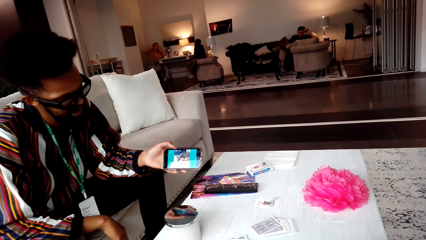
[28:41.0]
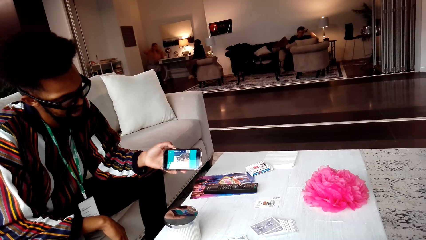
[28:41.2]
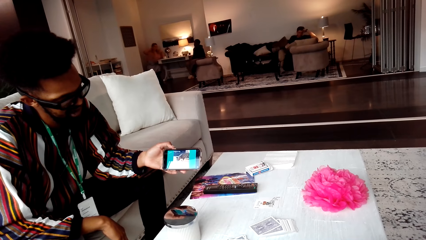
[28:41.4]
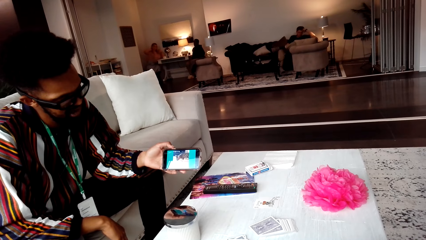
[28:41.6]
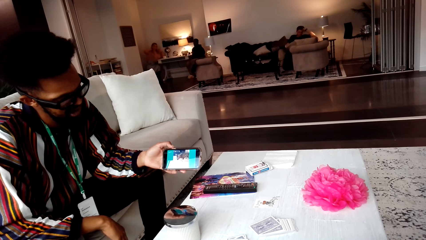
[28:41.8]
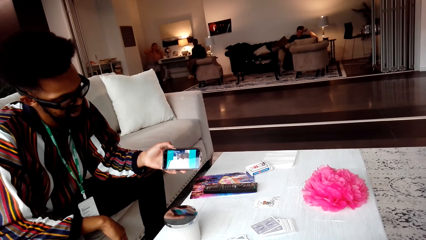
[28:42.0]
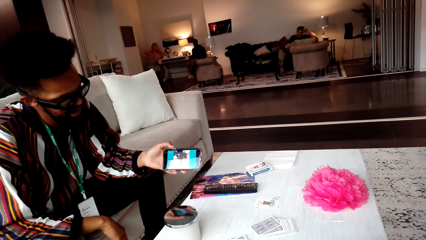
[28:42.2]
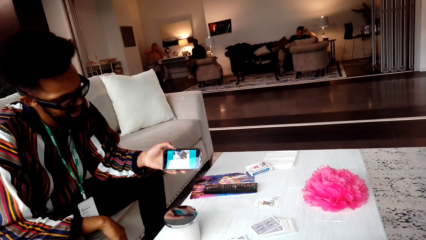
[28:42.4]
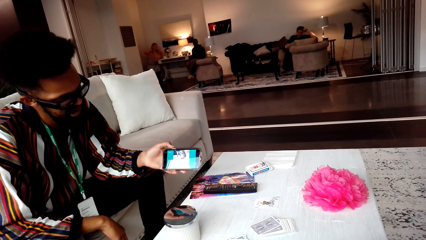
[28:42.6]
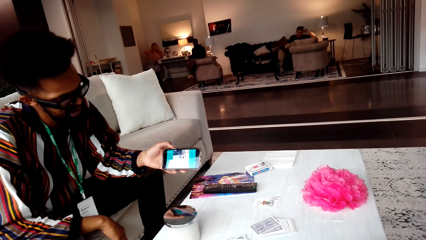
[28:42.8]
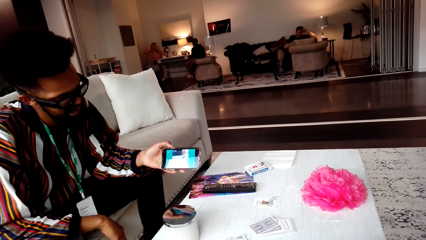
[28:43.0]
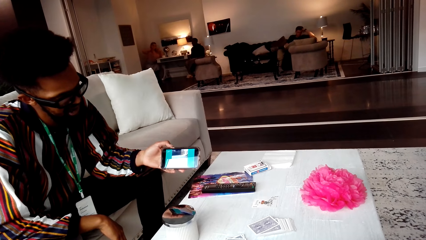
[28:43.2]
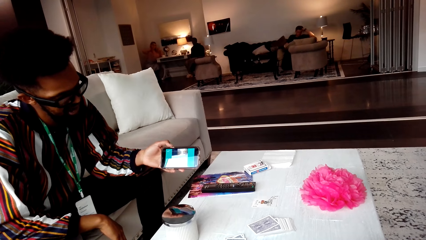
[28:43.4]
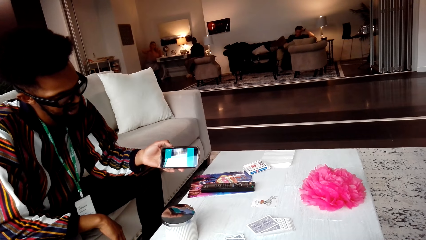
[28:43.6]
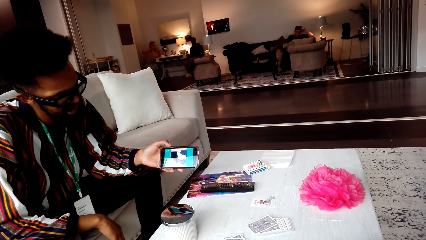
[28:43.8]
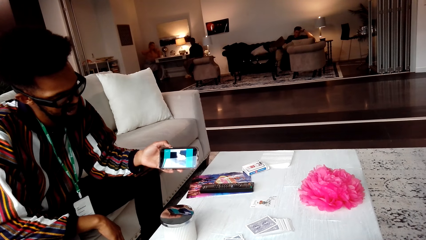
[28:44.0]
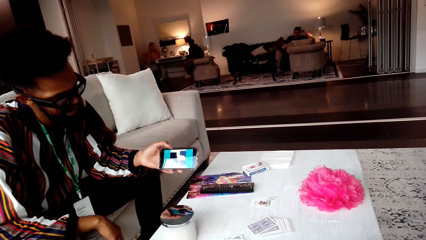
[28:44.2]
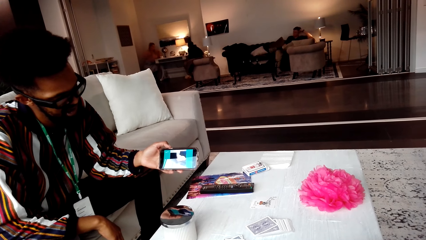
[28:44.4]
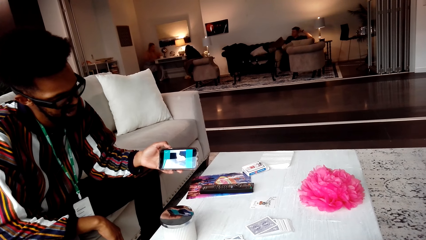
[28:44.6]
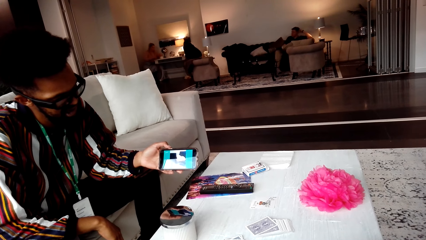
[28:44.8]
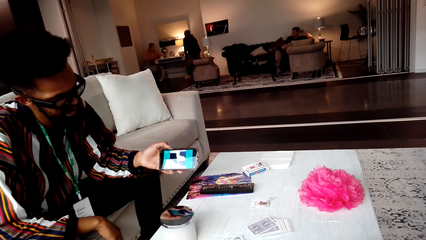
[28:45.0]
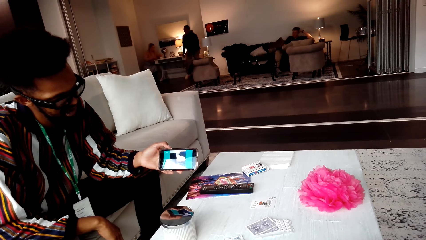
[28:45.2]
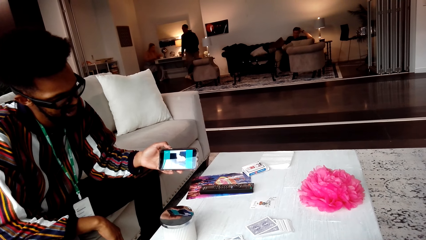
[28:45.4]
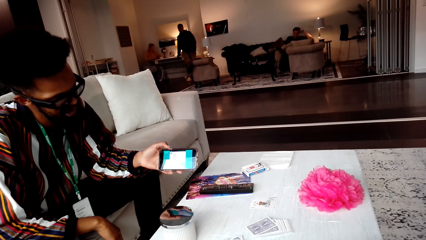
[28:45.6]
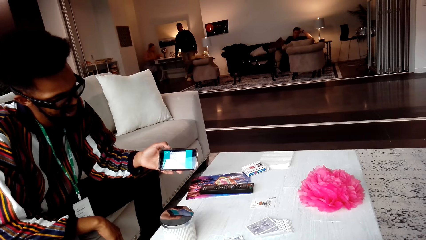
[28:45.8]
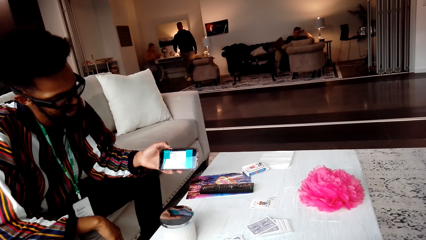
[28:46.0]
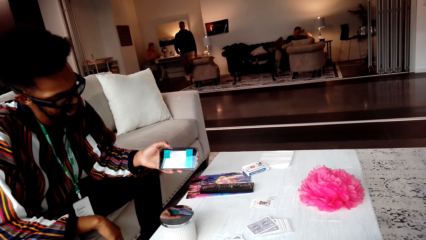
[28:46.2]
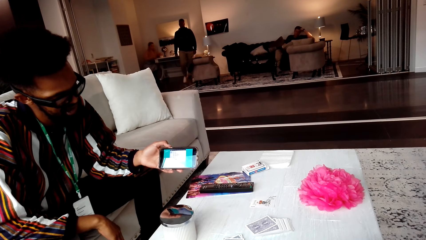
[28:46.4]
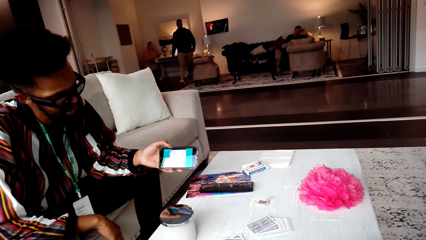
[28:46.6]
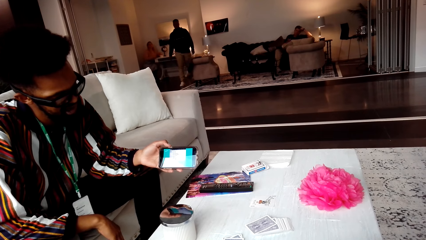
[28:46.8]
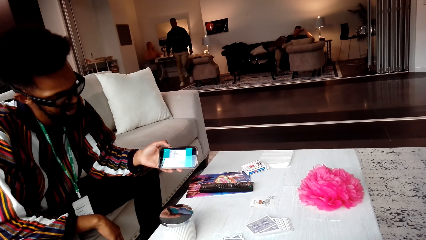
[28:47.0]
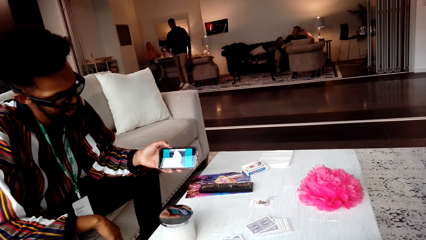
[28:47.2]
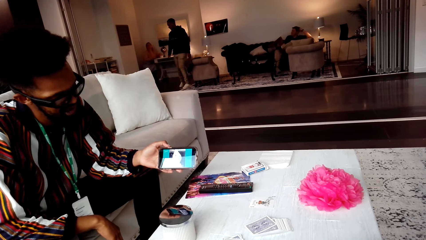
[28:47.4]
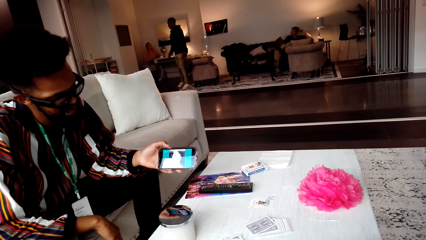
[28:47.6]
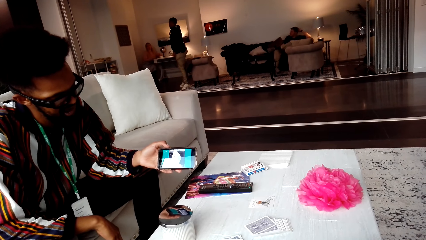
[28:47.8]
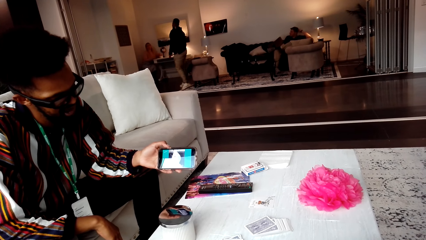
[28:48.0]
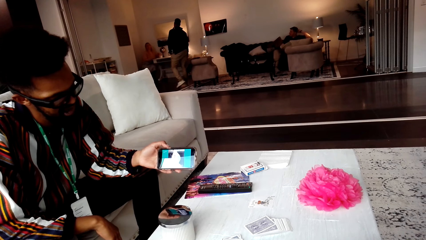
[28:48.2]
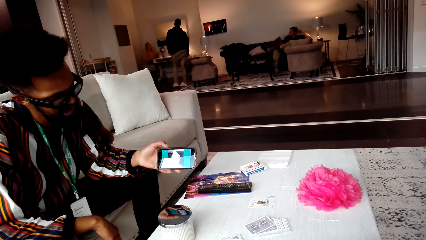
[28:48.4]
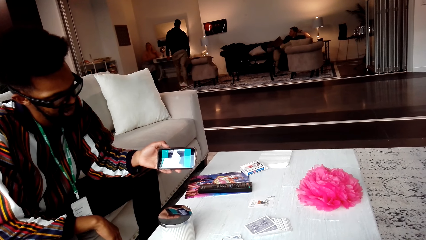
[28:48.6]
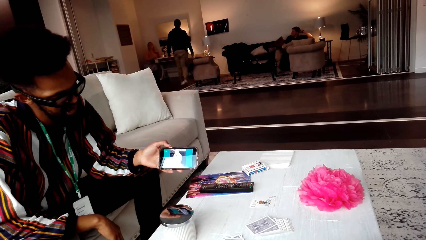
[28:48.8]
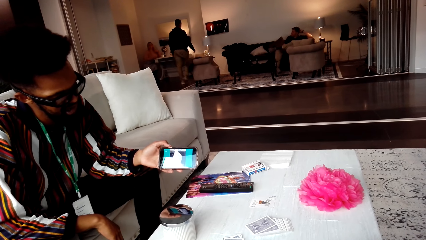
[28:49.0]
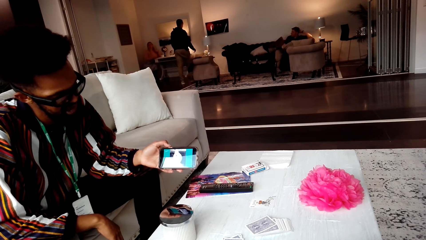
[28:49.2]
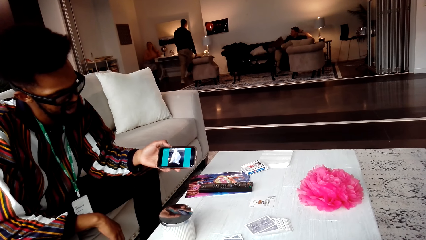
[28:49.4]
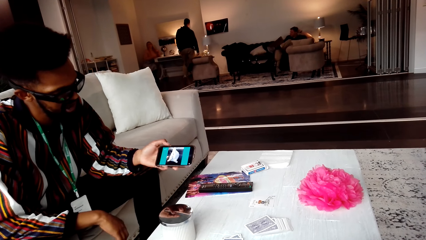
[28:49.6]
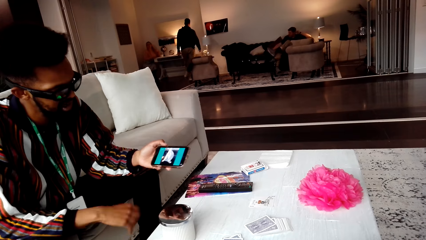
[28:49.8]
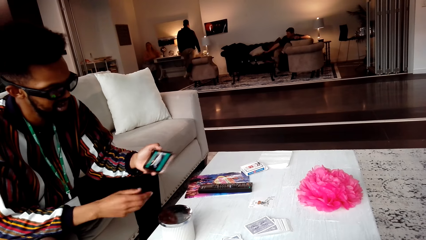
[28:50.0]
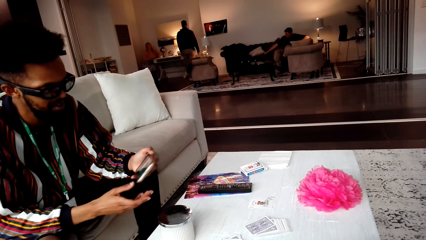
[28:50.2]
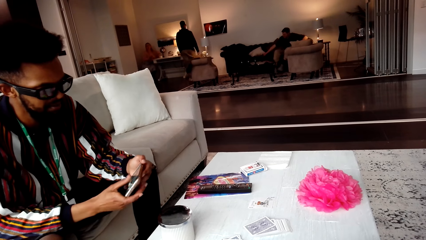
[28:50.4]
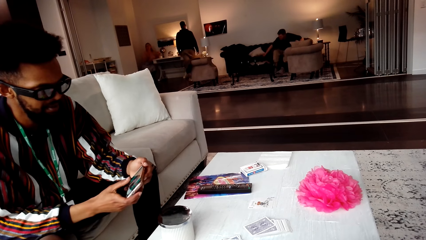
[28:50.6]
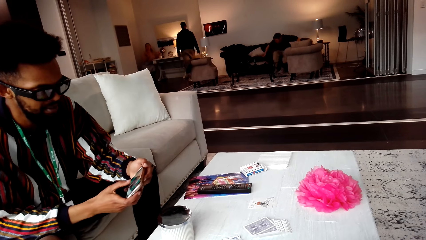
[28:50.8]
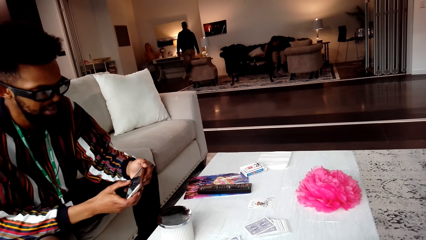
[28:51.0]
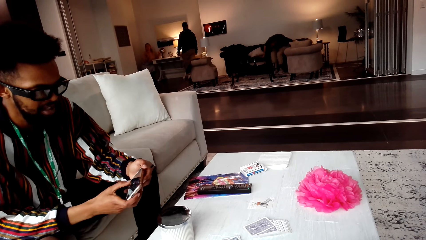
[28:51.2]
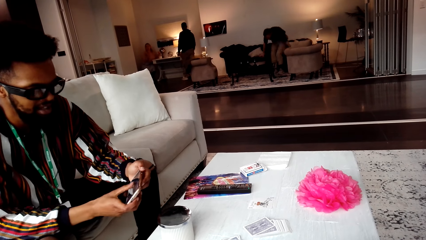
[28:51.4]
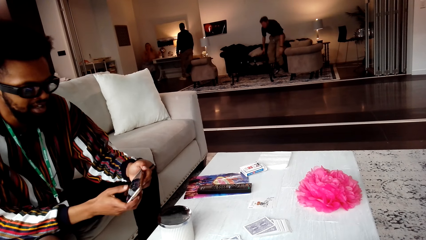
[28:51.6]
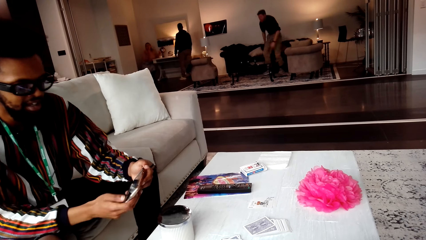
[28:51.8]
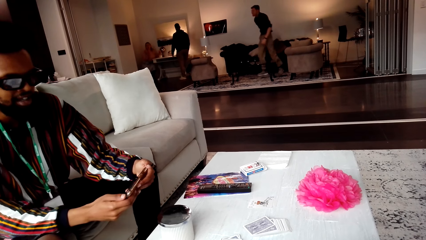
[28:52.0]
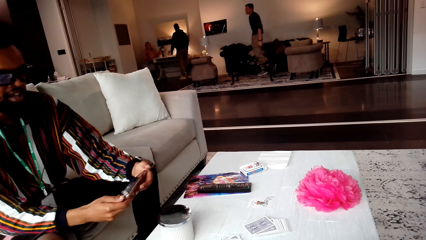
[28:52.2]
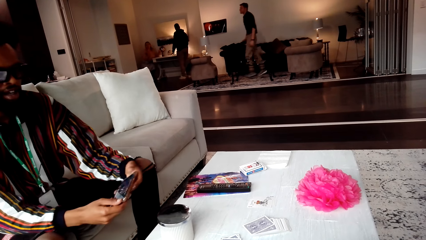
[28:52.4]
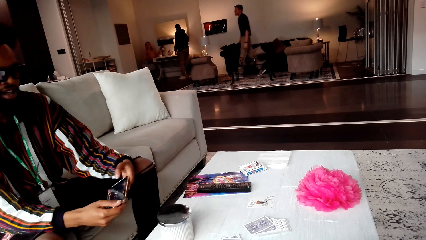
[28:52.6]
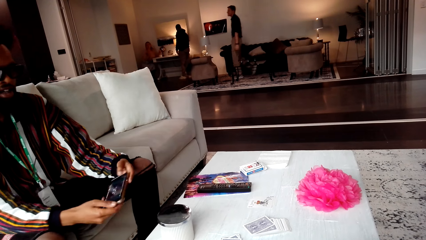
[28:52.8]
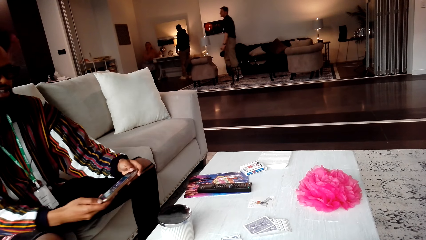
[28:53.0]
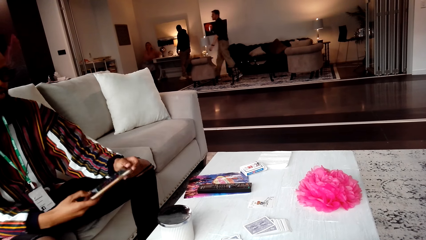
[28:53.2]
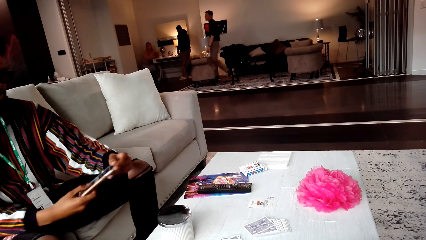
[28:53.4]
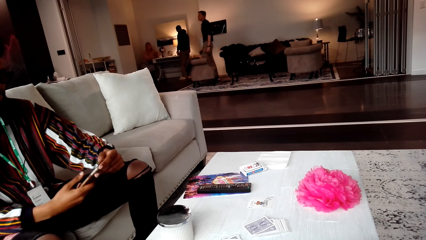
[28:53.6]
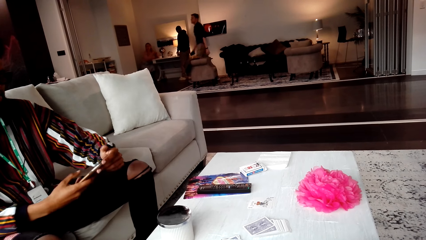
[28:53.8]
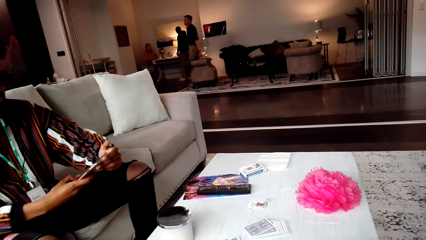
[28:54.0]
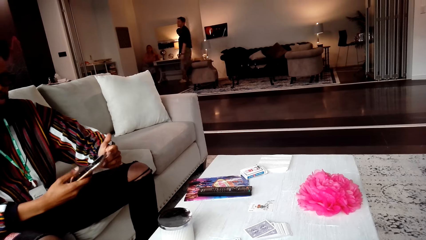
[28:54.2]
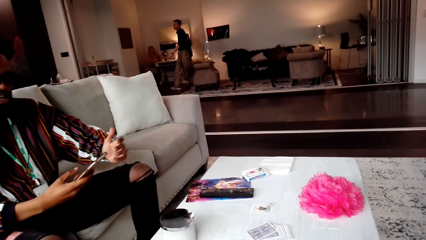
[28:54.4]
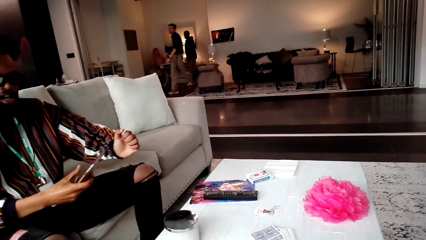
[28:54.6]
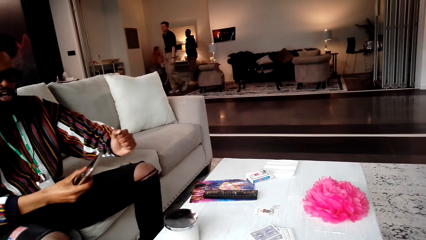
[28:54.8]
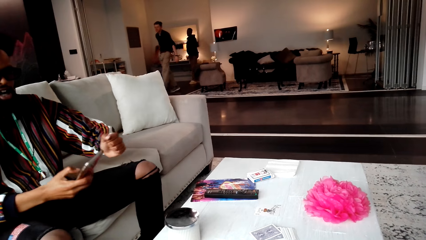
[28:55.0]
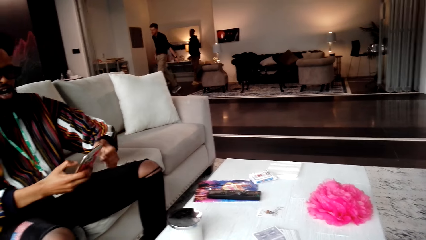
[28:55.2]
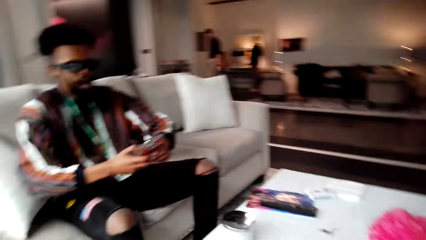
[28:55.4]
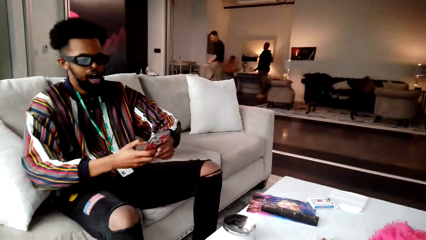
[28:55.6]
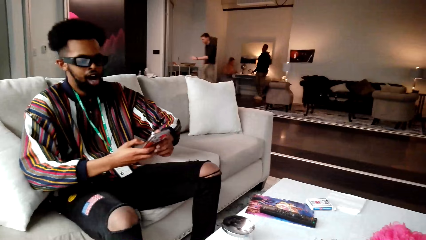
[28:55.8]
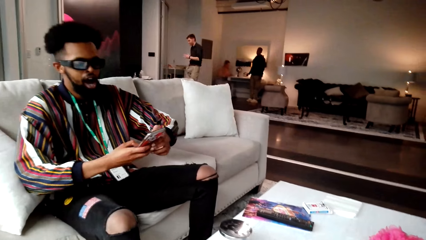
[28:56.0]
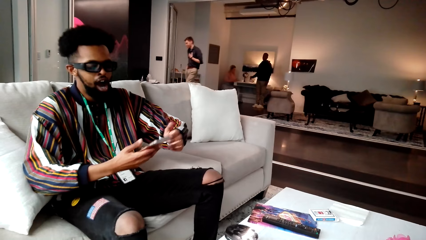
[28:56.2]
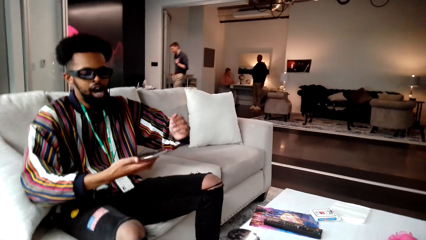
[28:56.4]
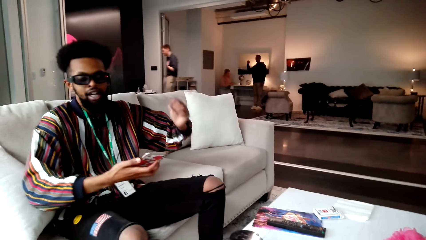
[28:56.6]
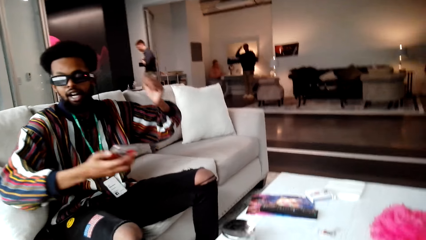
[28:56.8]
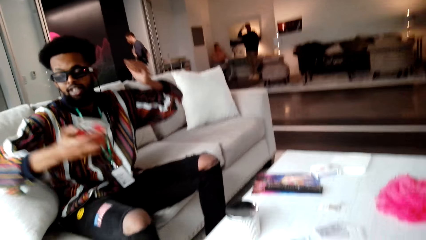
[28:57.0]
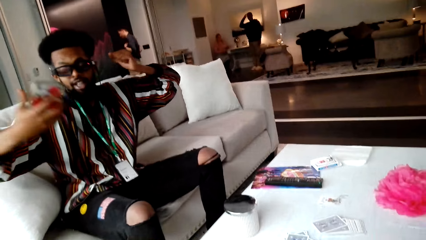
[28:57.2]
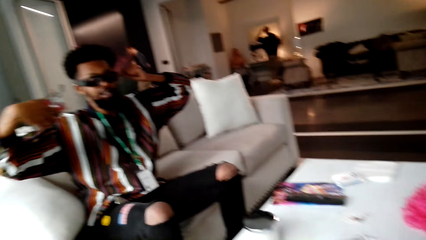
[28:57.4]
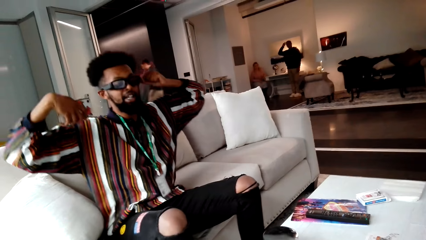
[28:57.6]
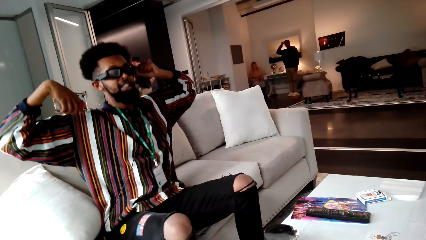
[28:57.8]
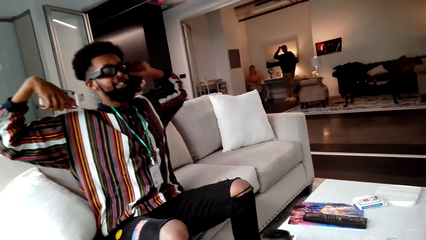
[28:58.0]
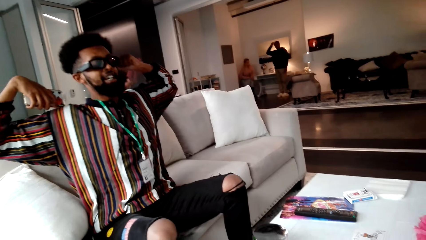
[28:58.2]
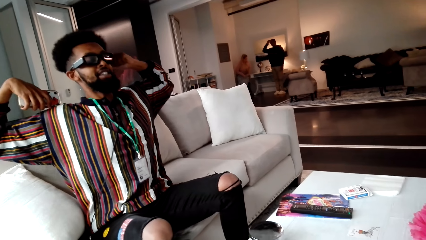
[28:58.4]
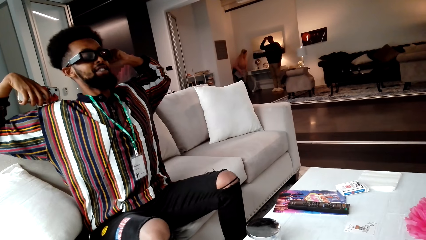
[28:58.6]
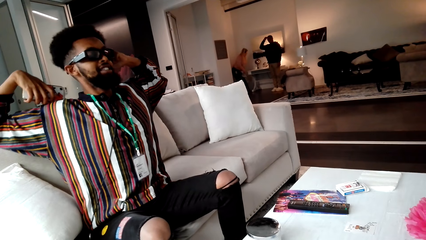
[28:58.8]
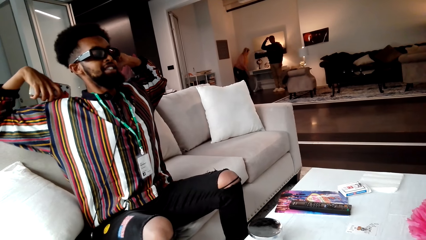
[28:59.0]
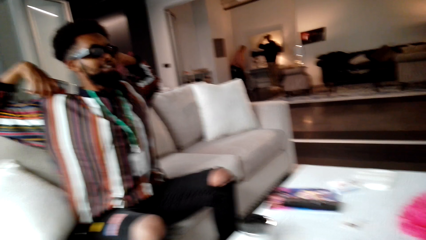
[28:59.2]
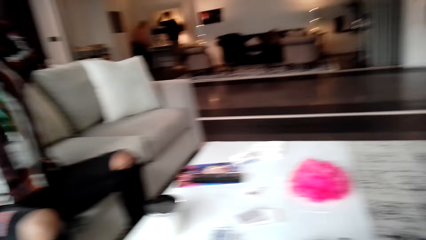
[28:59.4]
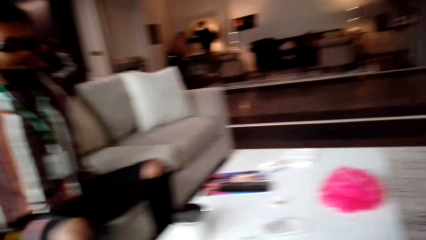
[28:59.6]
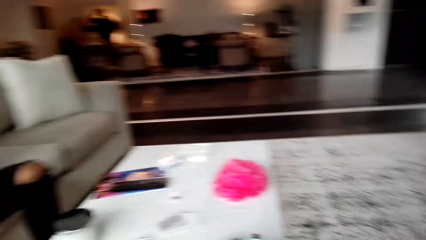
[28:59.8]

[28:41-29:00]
A person stands up and walks in the room. Another person operates the cellphone. A third person stands up and walks in the room. A person screeches. The second person stretches on the couch.
